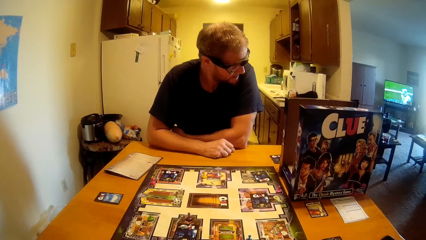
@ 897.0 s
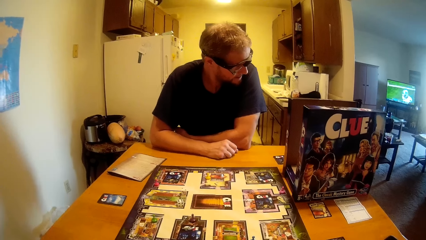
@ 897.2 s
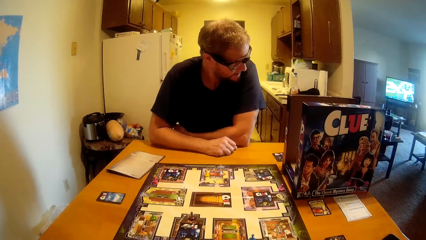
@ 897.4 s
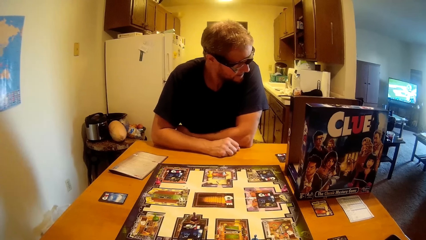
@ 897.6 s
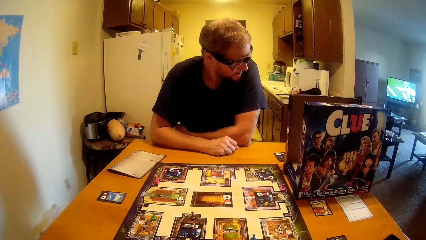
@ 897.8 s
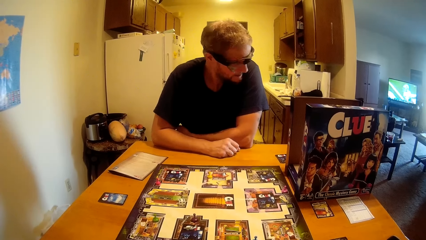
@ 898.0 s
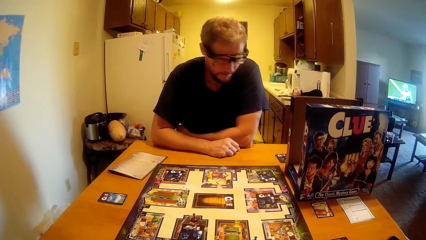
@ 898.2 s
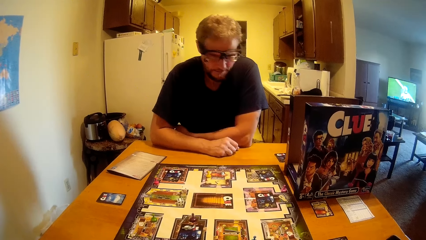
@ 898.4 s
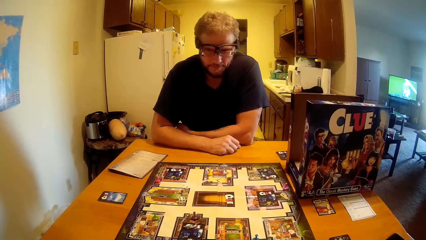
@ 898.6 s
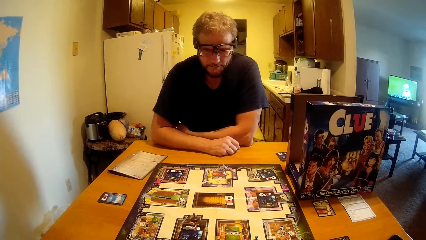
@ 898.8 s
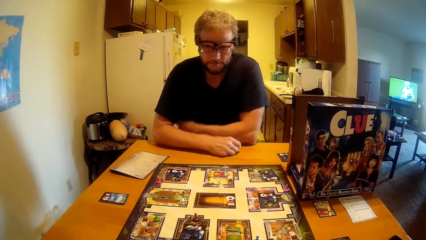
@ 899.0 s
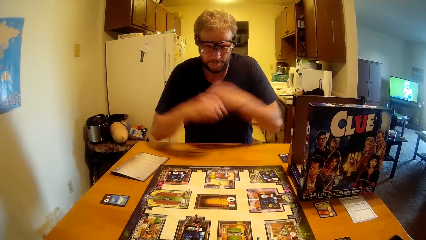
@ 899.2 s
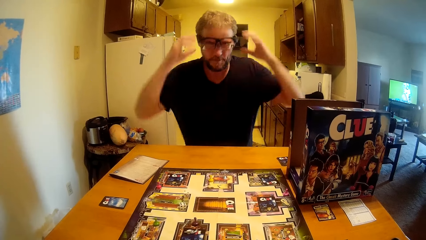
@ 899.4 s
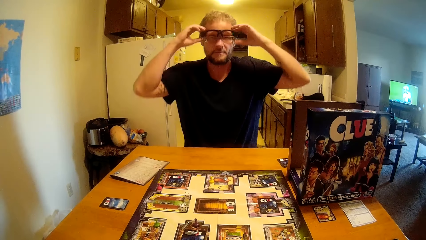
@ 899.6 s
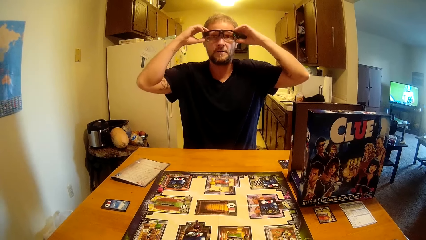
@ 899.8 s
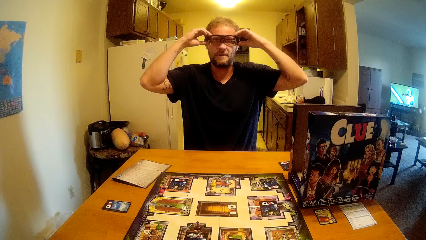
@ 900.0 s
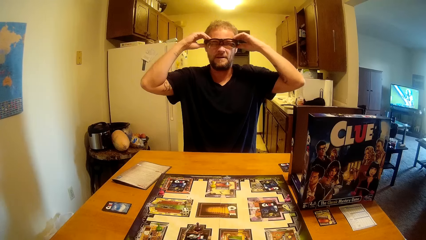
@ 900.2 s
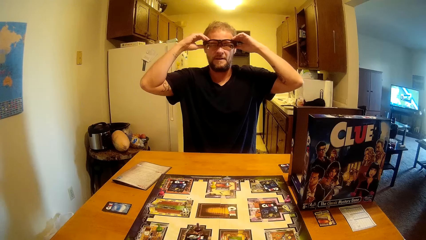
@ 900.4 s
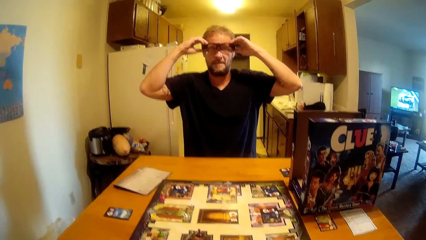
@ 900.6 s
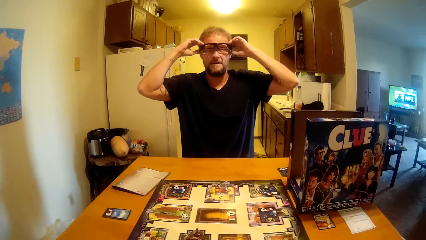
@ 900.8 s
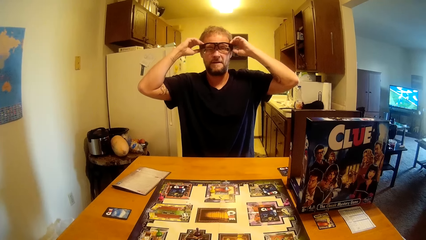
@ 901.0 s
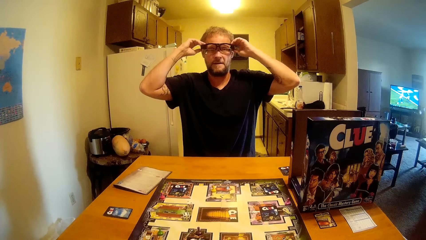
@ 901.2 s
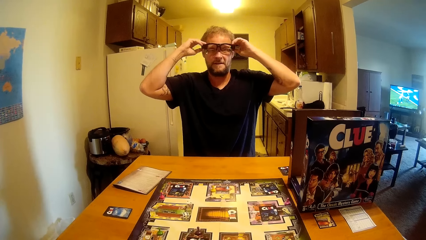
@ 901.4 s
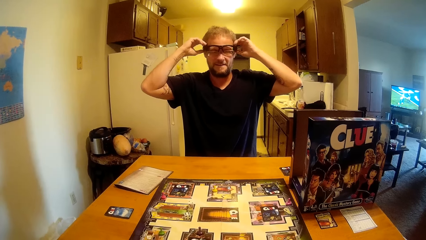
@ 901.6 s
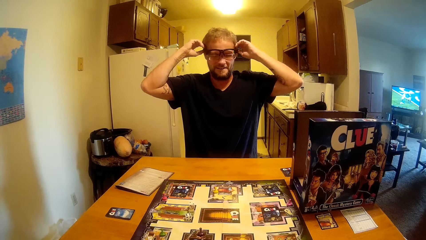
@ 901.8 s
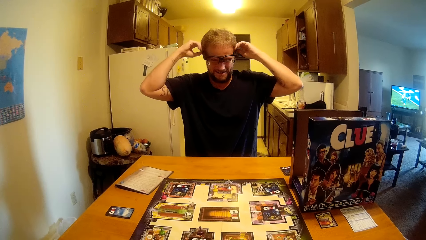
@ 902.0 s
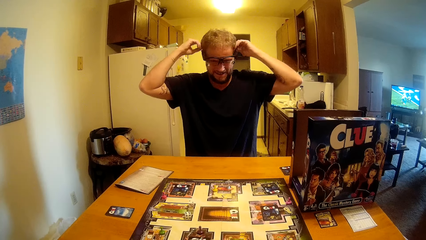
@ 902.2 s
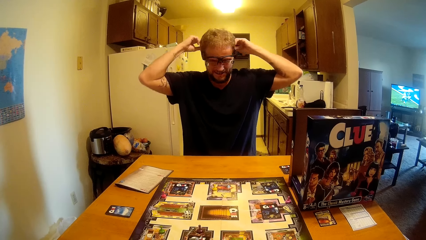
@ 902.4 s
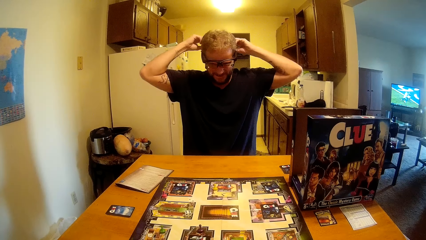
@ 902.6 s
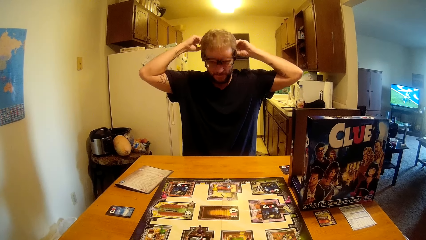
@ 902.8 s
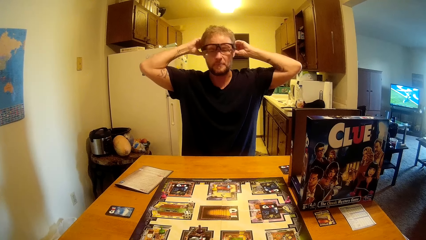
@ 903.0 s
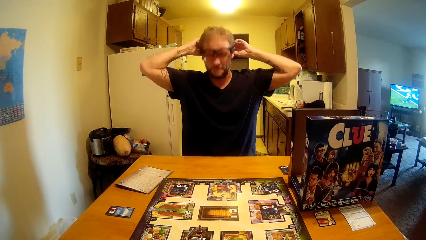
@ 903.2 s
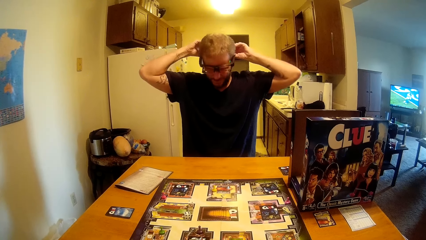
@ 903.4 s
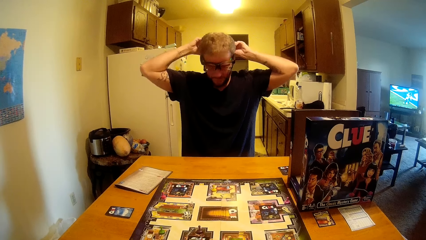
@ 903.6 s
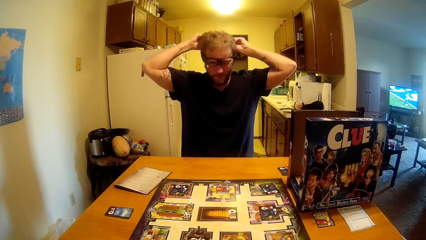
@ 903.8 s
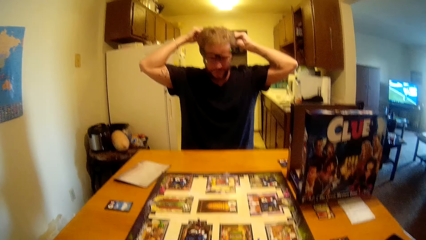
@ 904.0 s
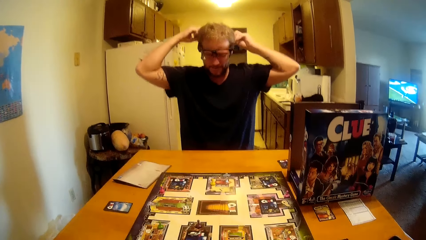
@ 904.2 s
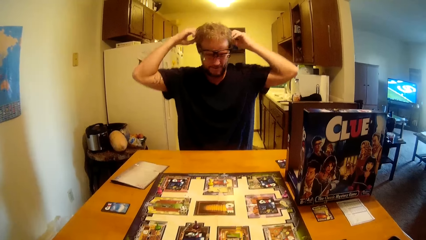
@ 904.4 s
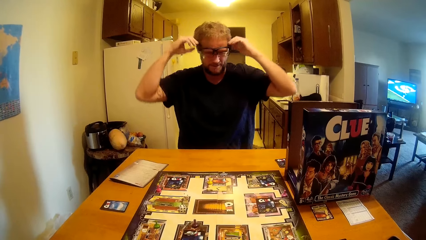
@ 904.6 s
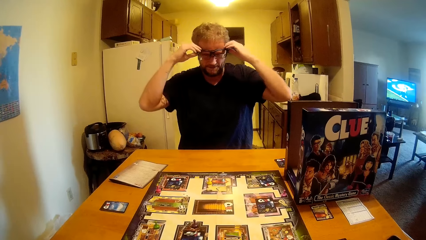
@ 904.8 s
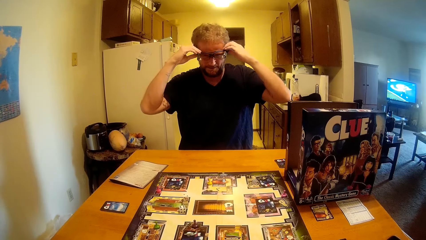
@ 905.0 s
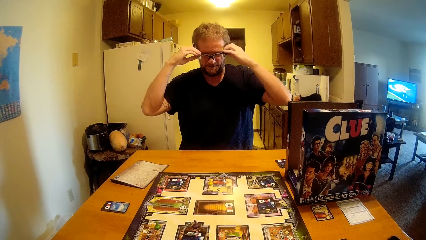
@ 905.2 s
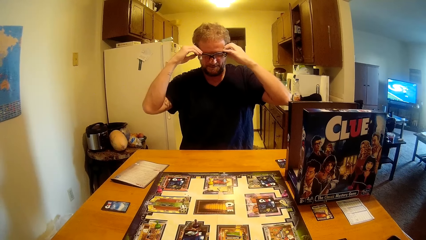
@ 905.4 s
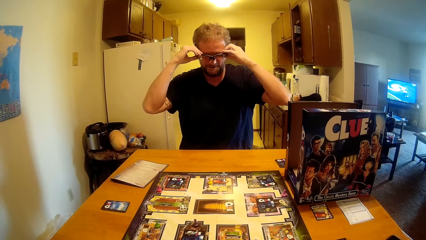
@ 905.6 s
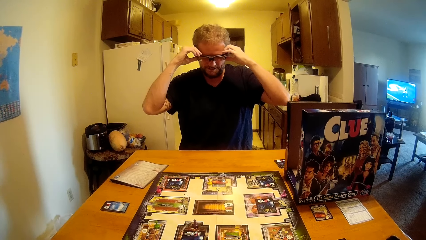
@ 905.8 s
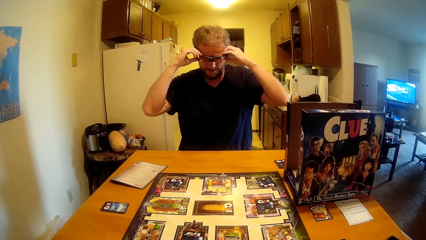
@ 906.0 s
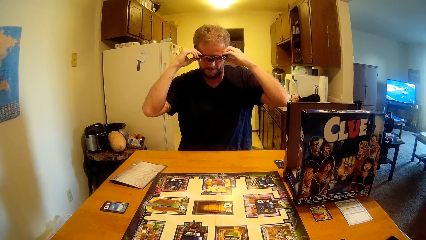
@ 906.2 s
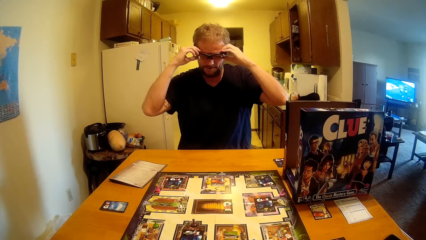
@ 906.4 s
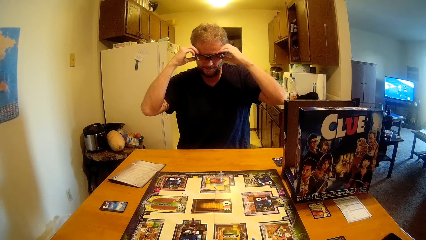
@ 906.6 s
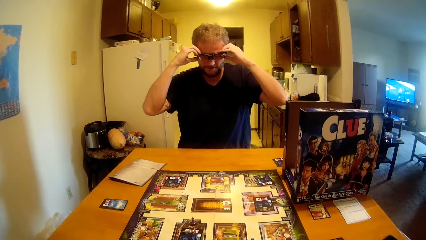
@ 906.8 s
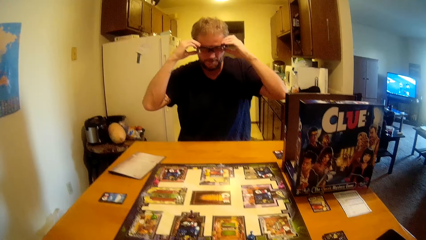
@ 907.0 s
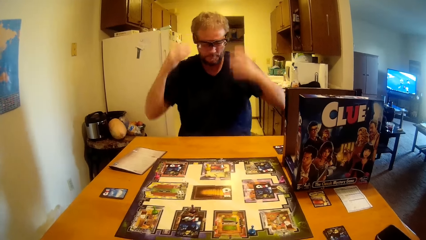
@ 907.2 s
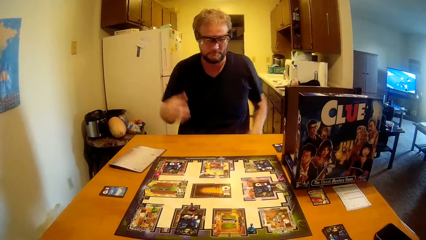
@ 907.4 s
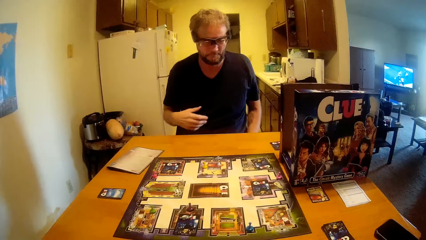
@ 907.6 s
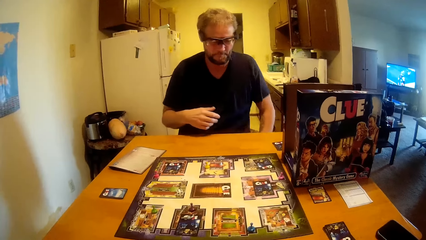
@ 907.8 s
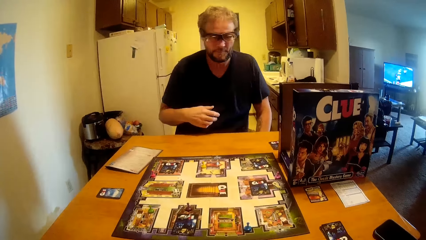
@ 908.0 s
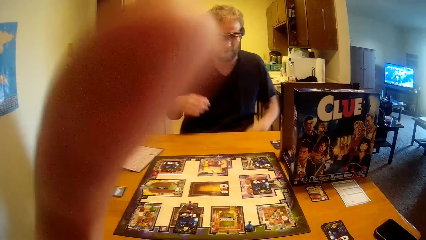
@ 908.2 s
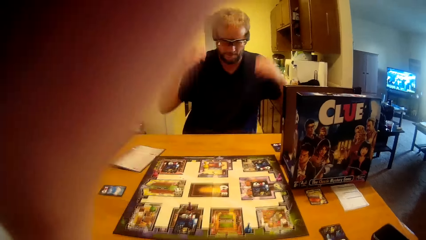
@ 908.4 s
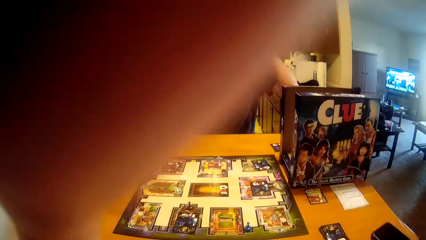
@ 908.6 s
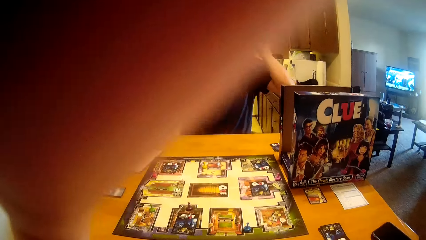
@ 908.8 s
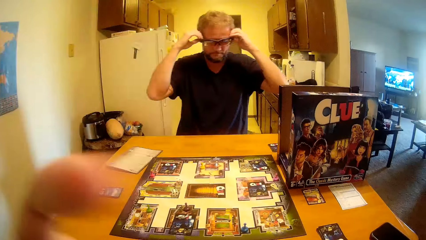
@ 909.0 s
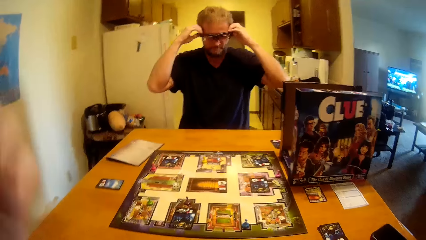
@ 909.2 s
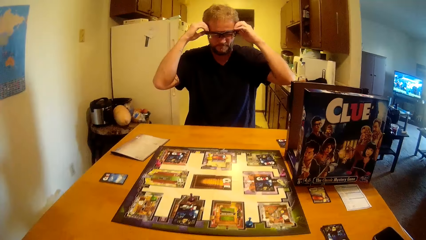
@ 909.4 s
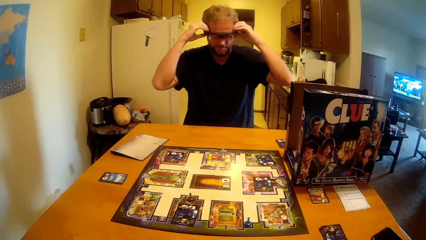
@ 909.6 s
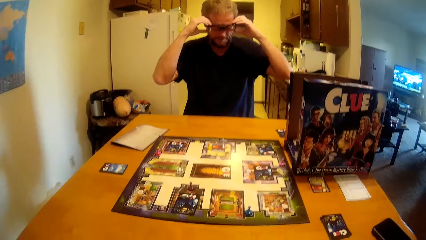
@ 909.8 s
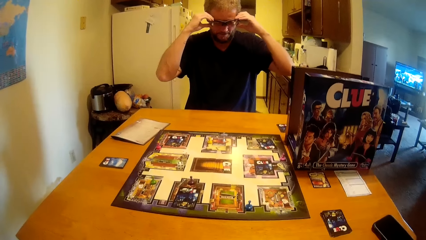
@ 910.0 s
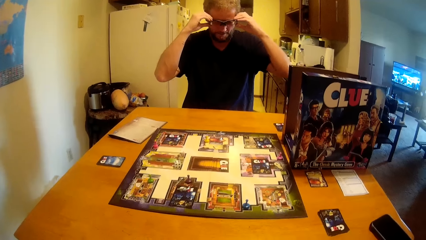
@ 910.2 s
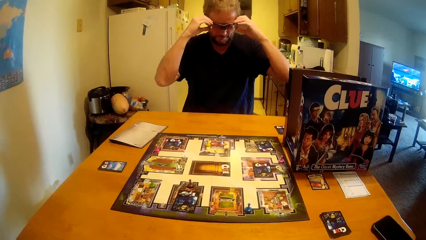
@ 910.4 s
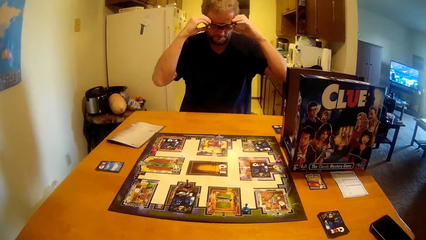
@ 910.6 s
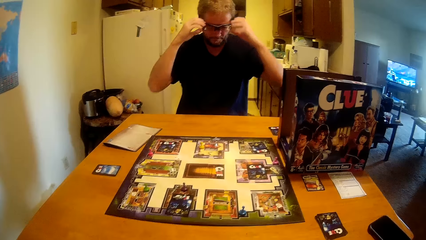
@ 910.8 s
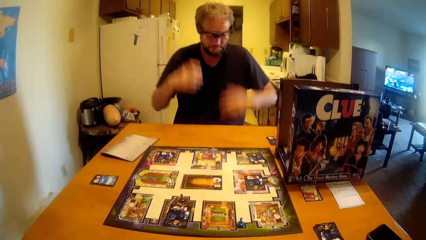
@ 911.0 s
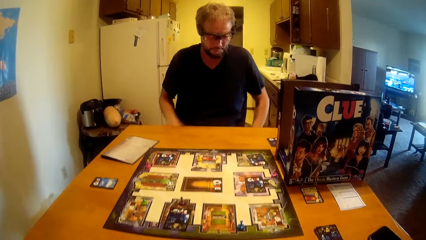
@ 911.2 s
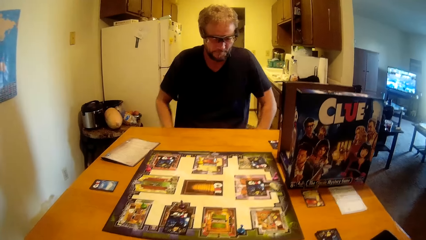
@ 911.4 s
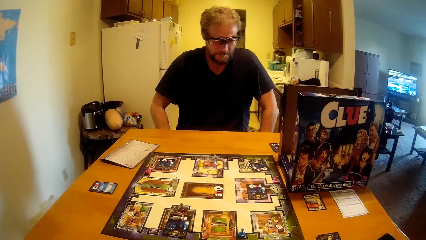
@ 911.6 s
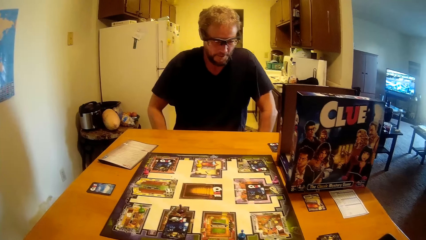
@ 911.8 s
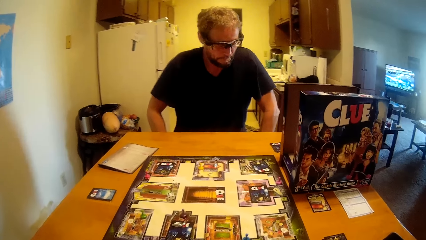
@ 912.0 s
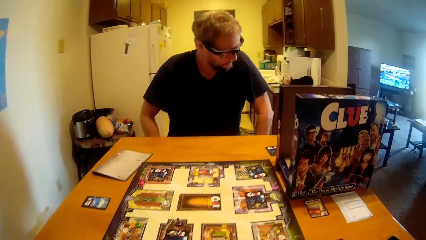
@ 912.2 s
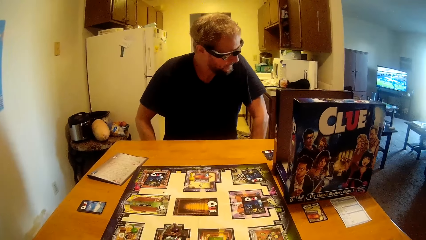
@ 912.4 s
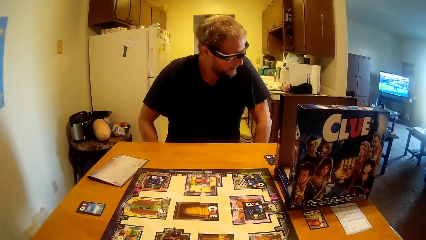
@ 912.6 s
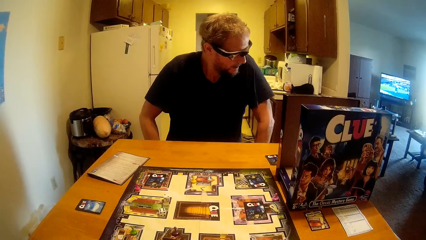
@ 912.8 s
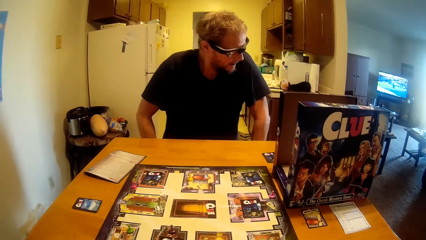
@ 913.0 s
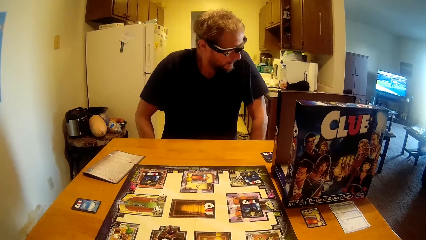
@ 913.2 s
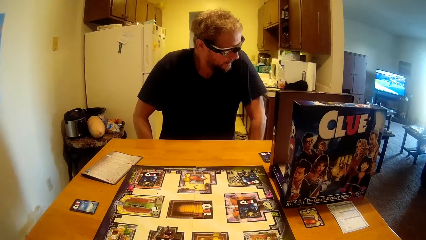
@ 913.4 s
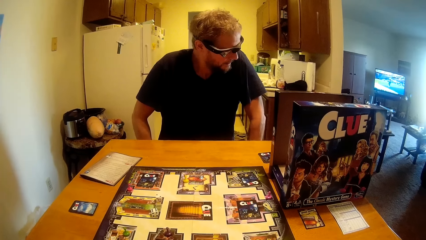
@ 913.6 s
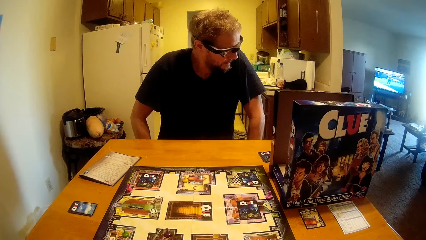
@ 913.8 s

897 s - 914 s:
The camera wearer talks to a man. The man adjusts his glasses and touches his goggles. The camera wearer adjusts the camera.
